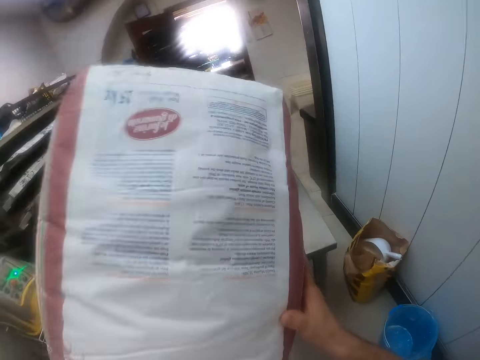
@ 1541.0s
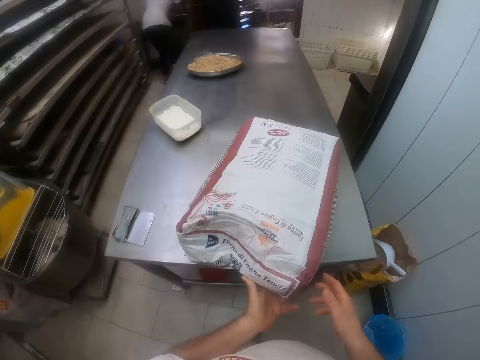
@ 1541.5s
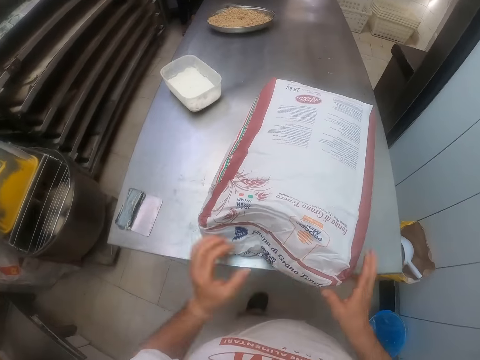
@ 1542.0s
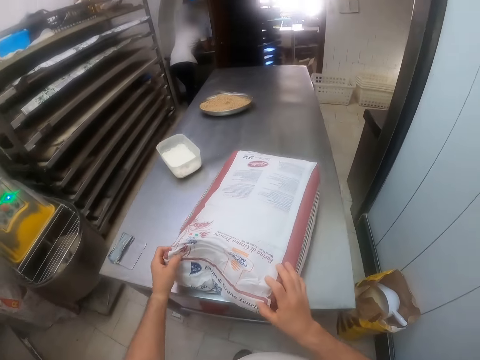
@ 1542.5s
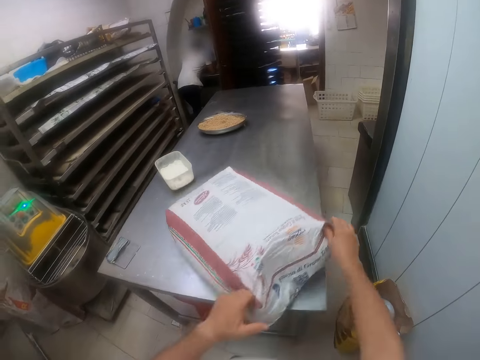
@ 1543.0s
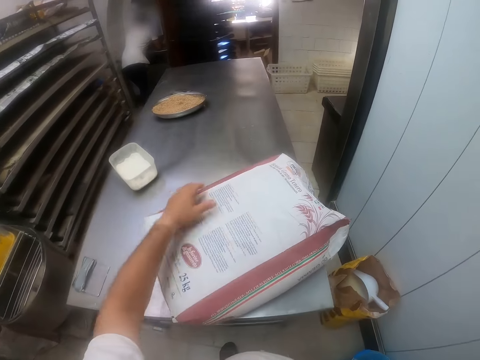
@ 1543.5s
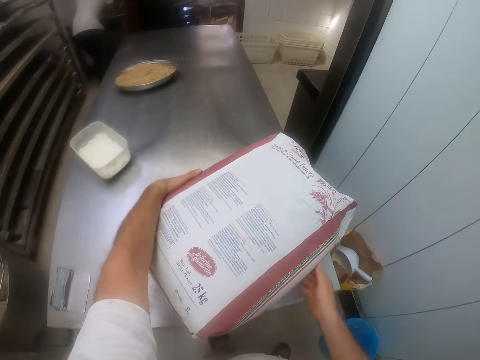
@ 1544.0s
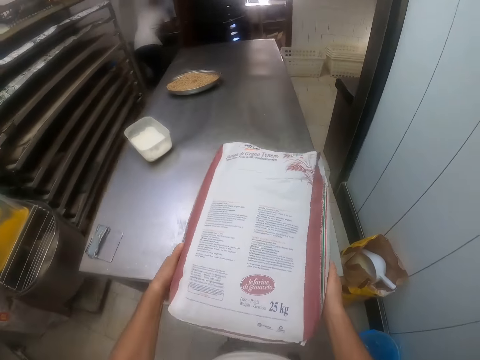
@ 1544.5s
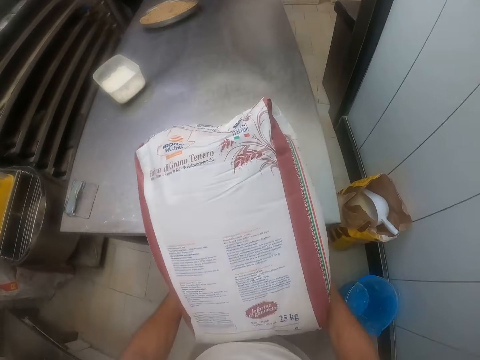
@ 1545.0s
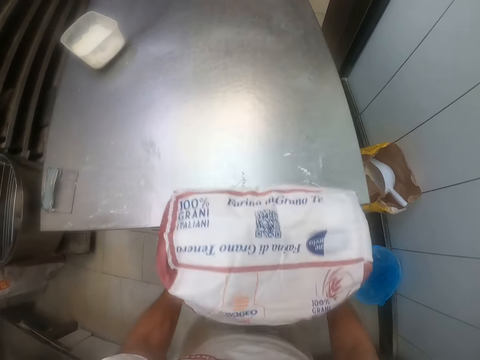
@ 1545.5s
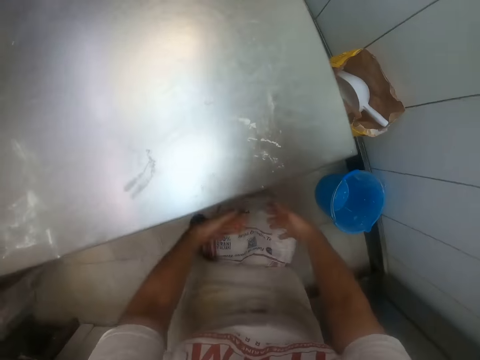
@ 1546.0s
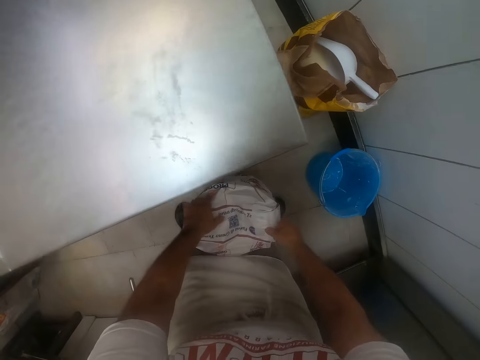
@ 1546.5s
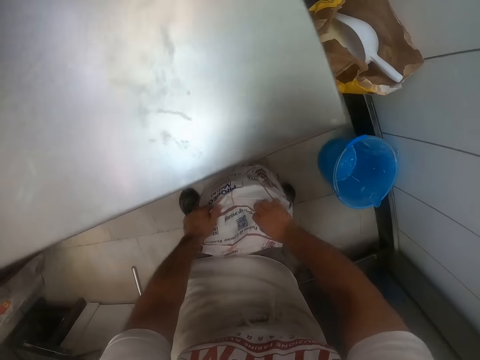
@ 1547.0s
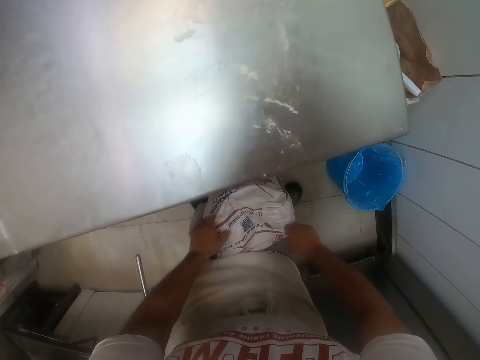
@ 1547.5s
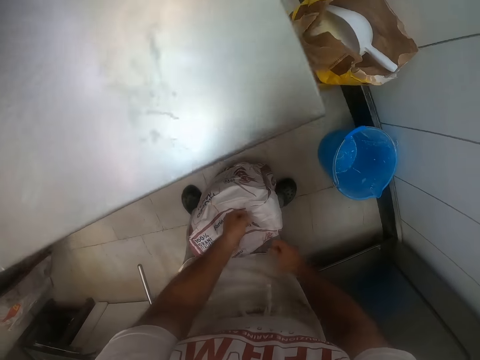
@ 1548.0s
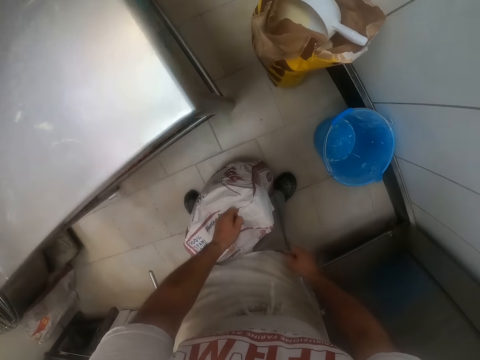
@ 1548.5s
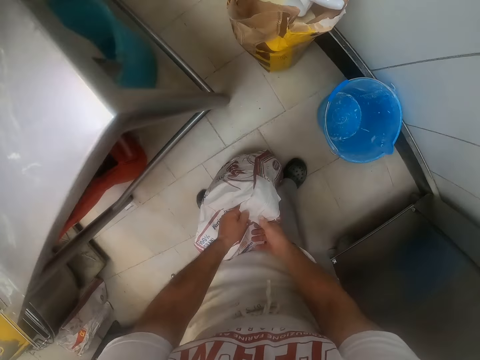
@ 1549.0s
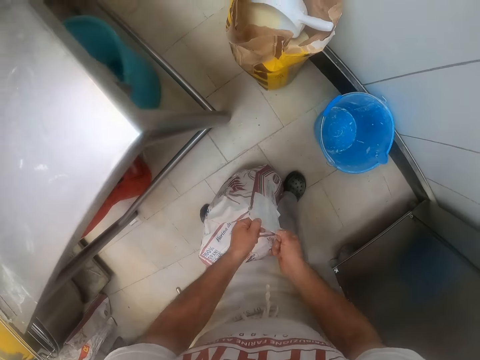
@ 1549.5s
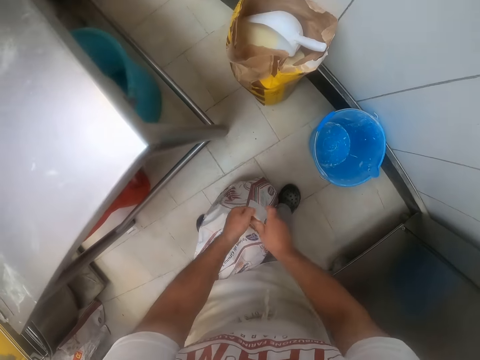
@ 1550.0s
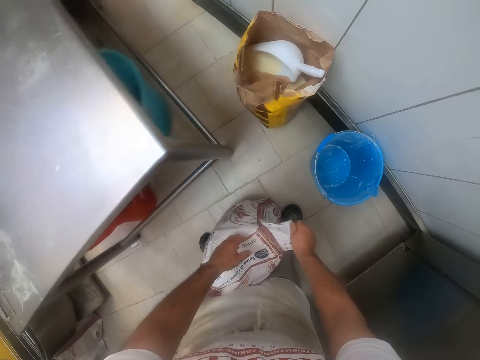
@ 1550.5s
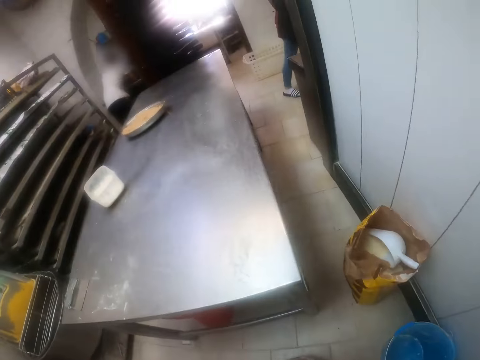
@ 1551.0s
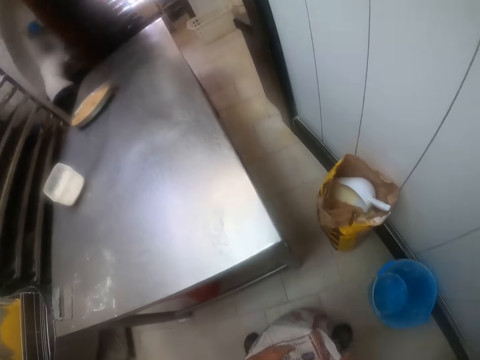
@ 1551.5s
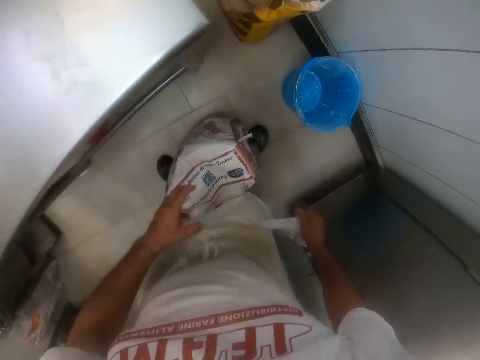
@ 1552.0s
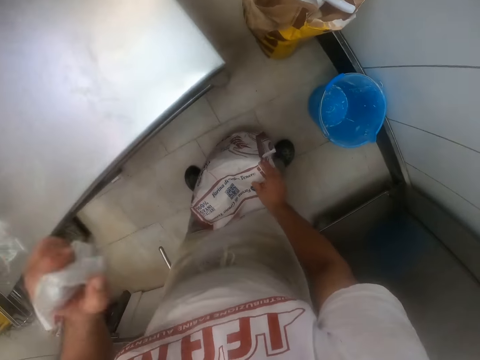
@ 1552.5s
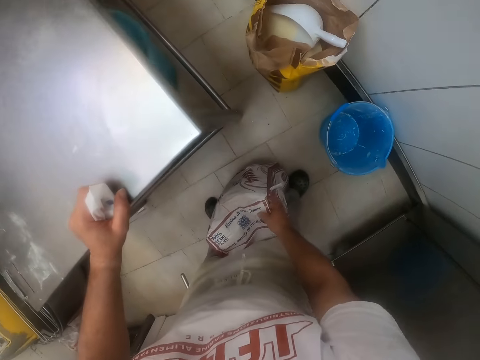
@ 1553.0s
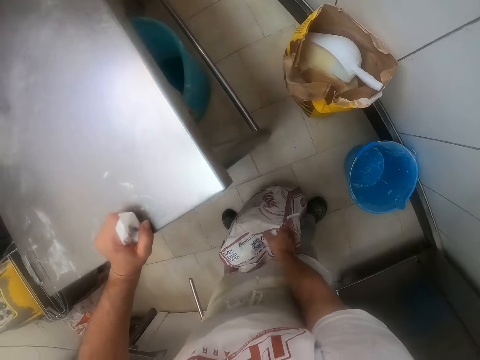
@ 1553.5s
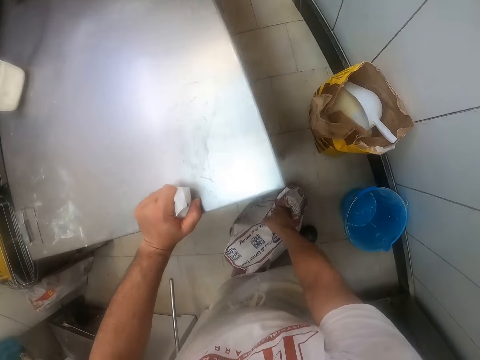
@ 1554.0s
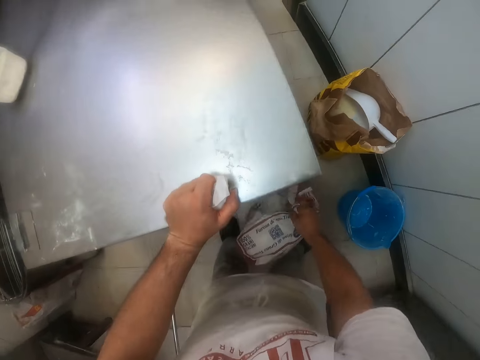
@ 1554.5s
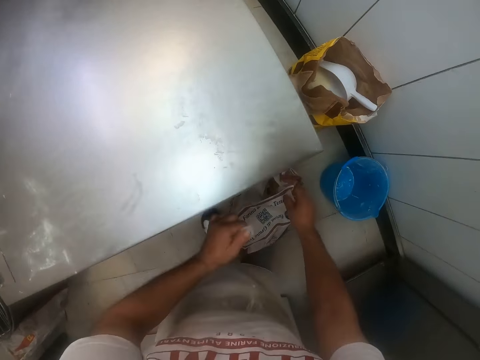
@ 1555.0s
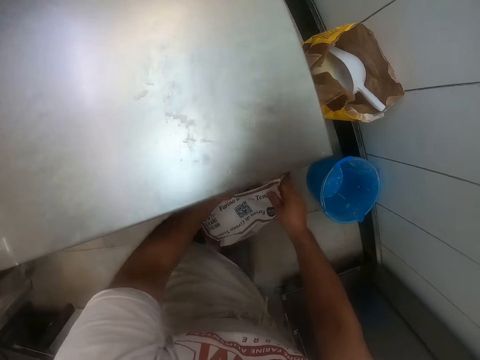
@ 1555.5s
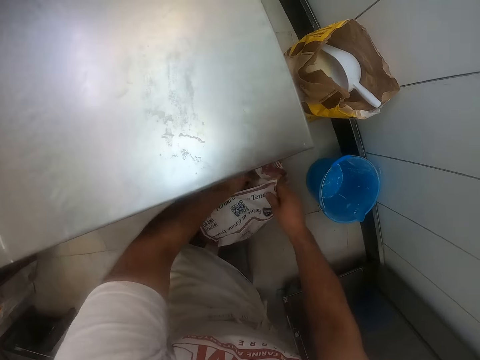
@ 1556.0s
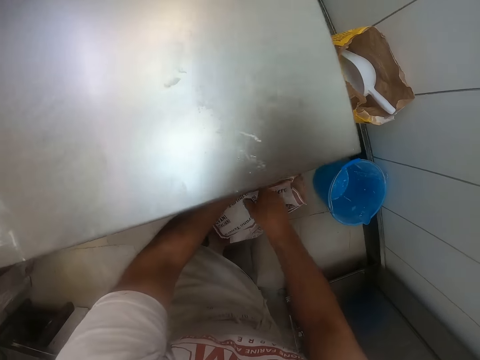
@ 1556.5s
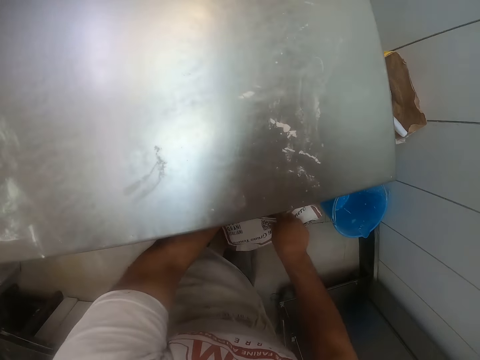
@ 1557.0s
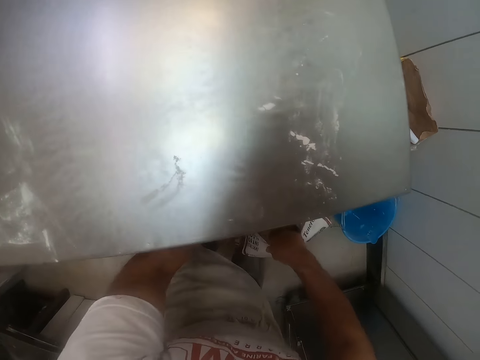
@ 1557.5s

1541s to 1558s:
The camera wearer drops the bag of flour on the countertop with both hands. He drops the bag of flour on the ground with both hands. He moves the pack of flour on the floor. He opens the pack of flour. He opens the bag of flour with his right hand.

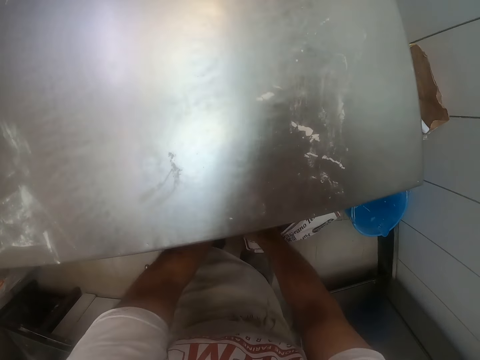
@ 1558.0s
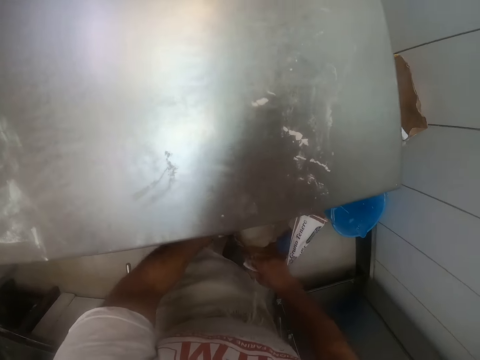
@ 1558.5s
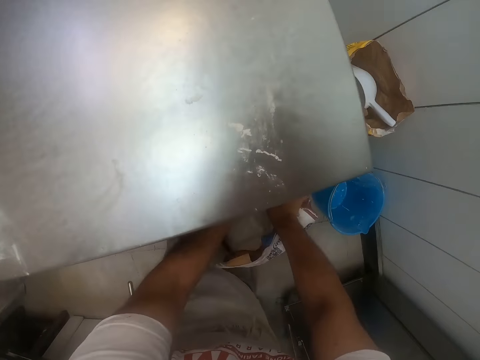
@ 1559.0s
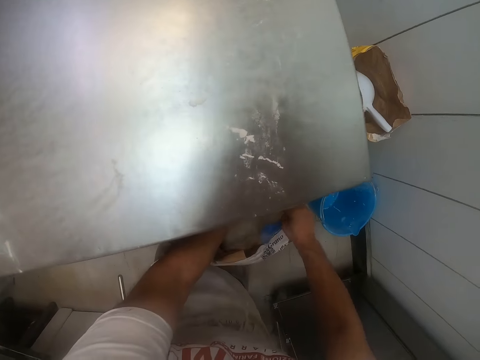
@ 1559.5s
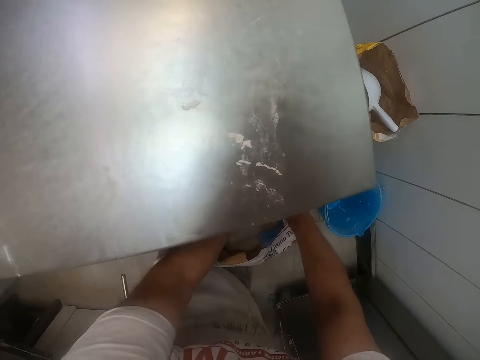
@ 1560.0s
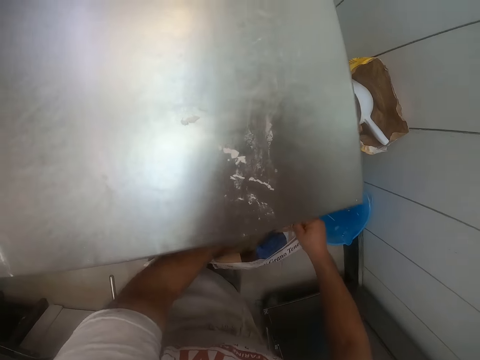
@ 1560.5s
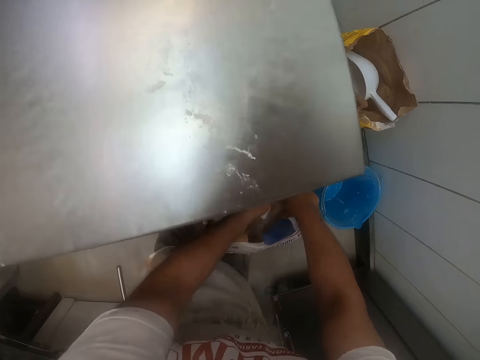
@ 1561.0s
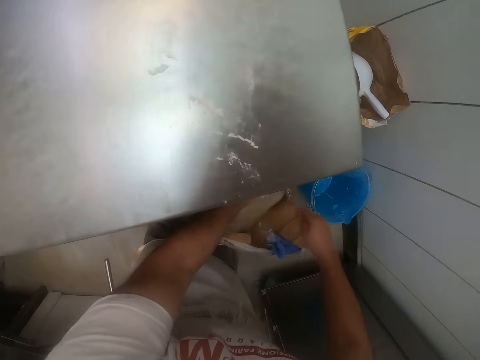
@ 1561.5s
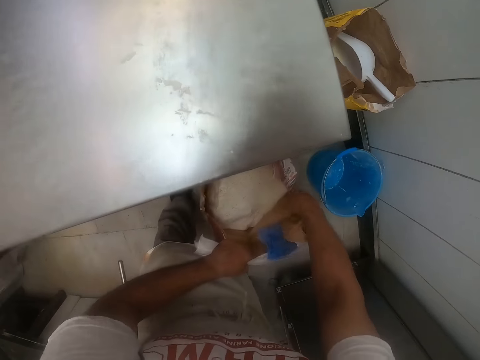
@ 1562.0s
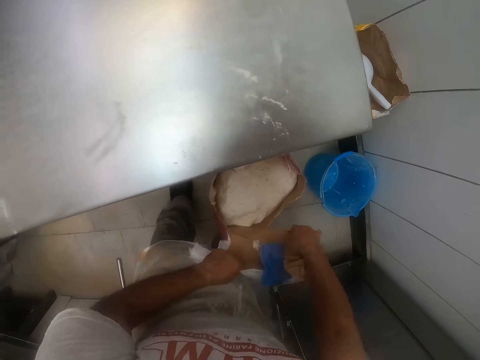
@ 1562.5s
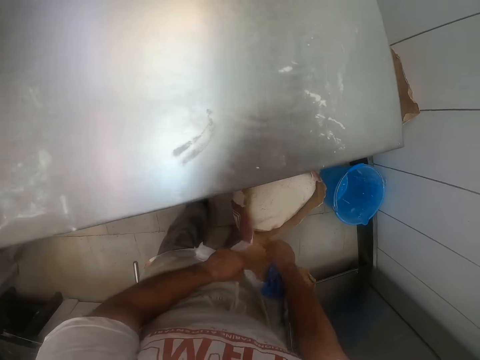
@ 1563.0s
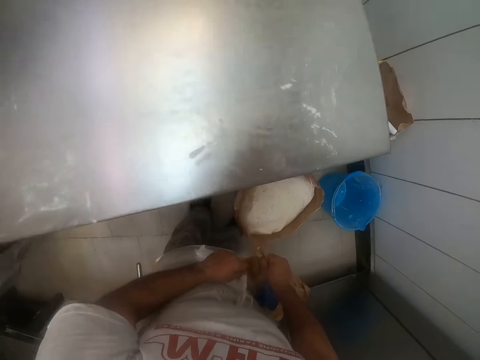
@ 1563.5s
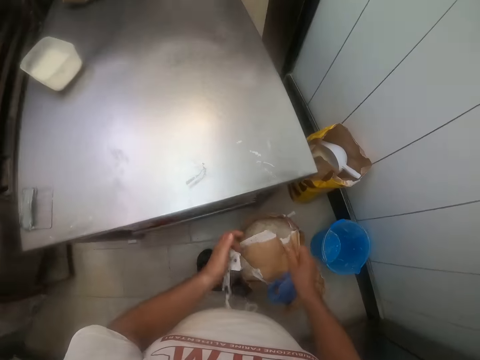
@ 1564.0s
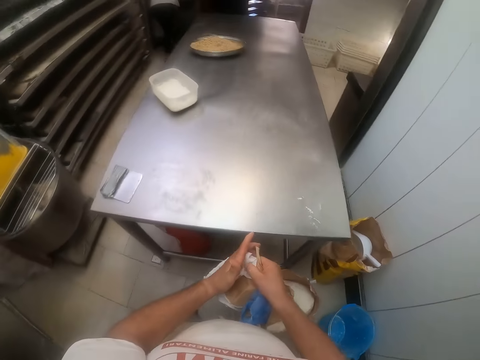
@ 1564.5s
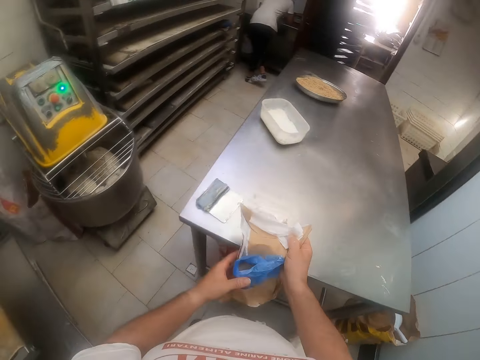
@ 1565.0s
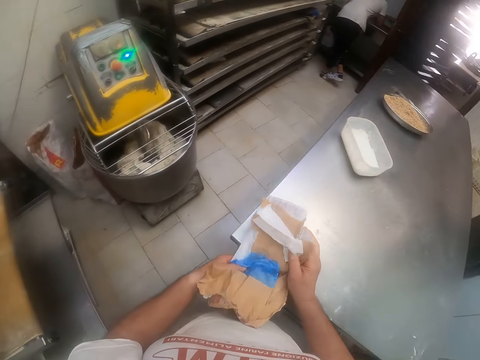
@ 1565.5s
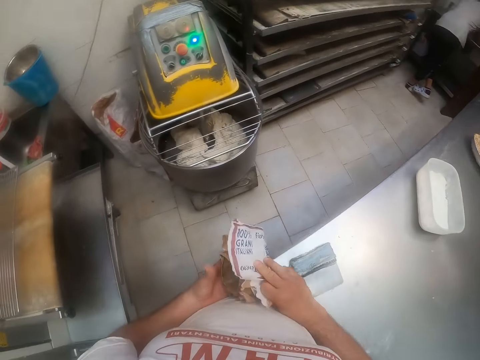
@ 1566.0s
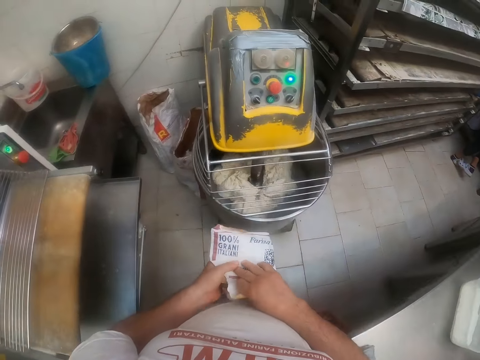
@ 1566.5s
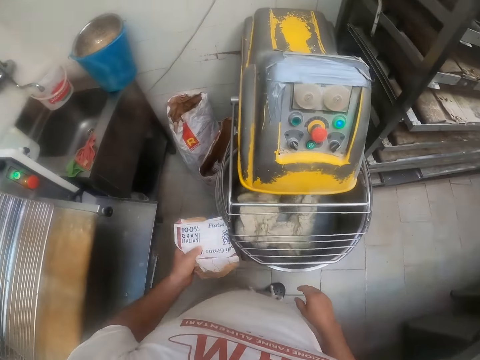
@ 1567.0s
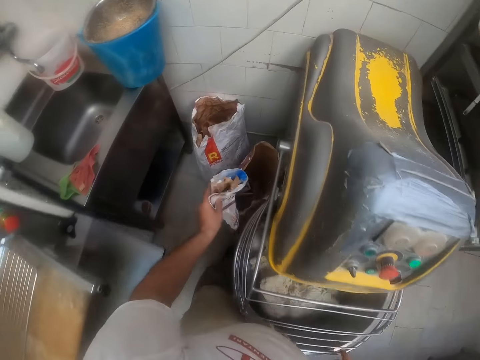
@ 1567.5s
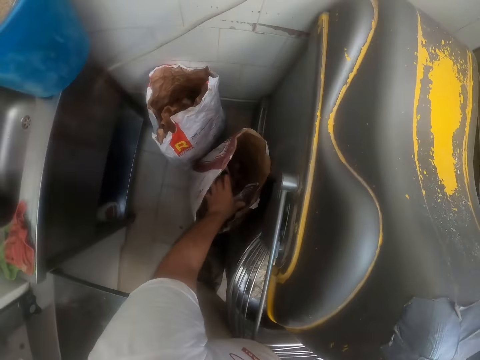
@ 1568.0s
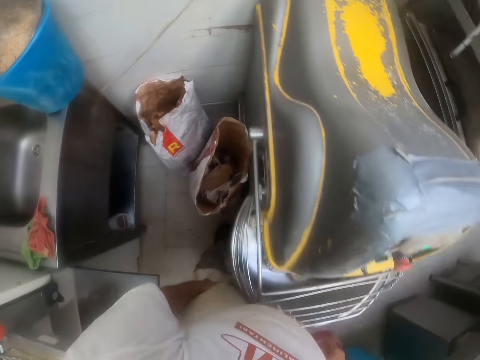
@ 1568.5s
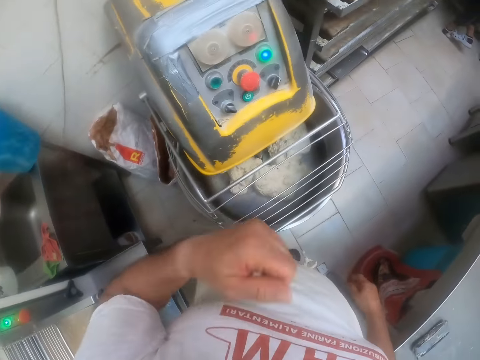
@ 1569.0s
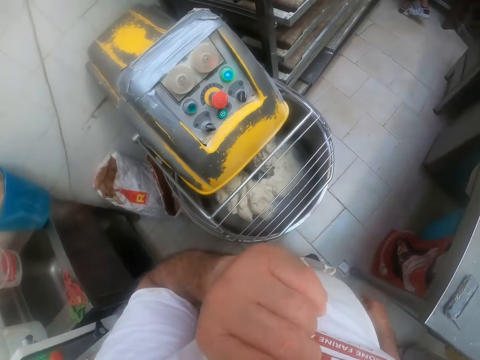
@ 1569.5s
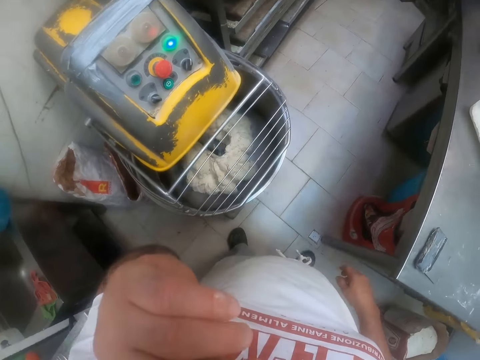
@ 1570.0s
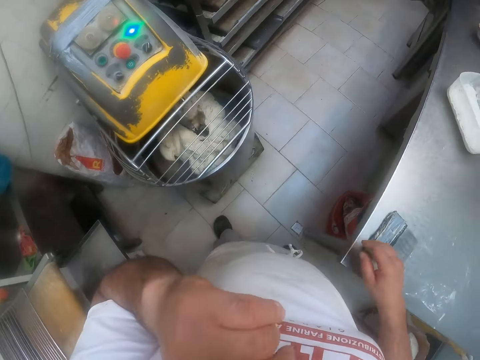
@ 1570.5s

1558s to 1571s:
The camera wearer folds a wrap from the bag of flour with both hands. He drops the wrap from the bag of flour into a waste bin with his left hand. He touches his face with his left hand.
